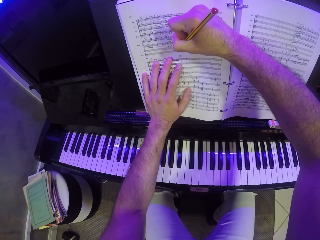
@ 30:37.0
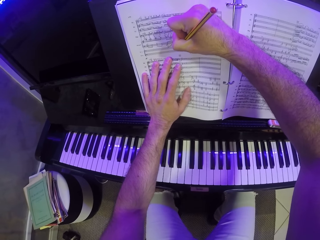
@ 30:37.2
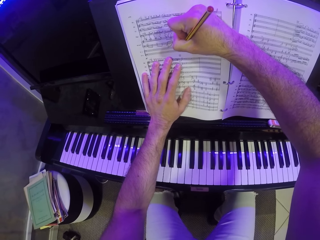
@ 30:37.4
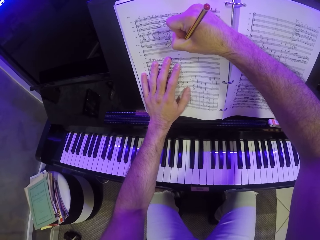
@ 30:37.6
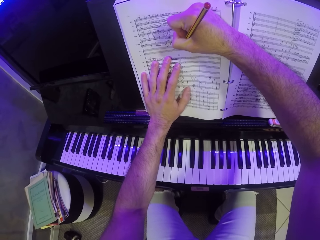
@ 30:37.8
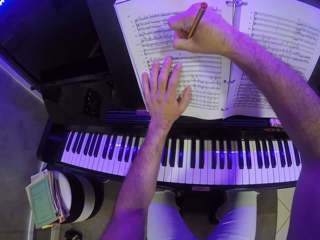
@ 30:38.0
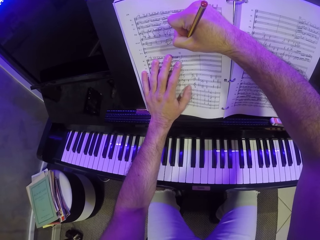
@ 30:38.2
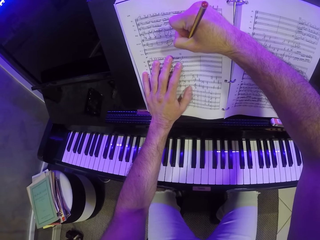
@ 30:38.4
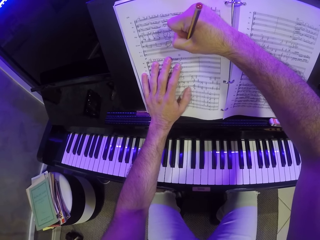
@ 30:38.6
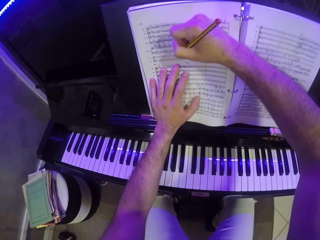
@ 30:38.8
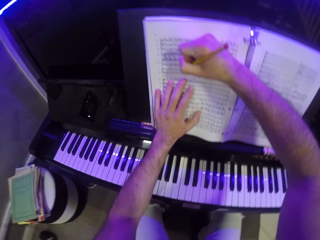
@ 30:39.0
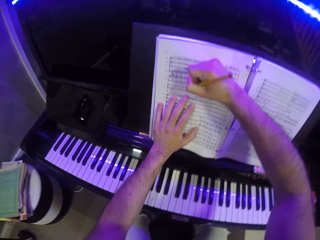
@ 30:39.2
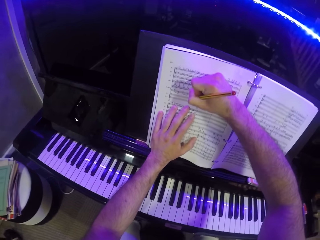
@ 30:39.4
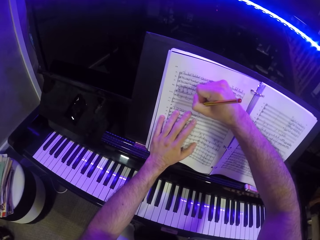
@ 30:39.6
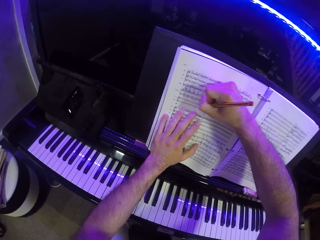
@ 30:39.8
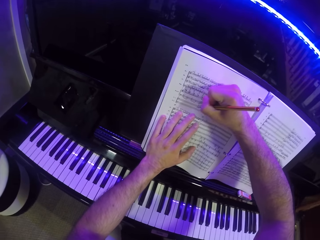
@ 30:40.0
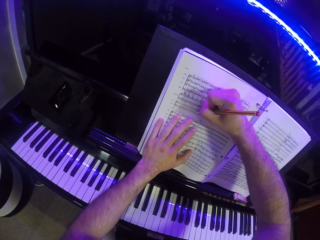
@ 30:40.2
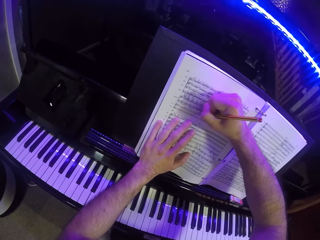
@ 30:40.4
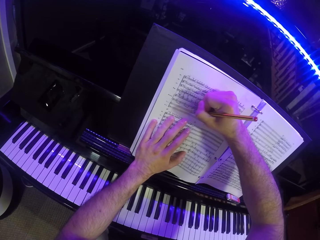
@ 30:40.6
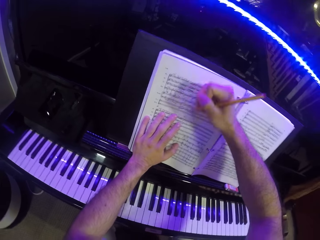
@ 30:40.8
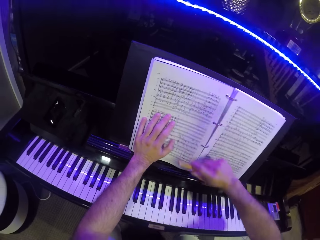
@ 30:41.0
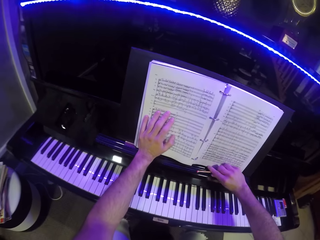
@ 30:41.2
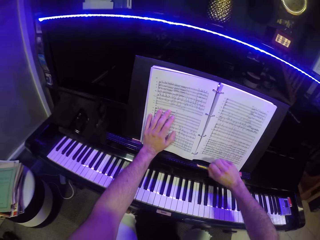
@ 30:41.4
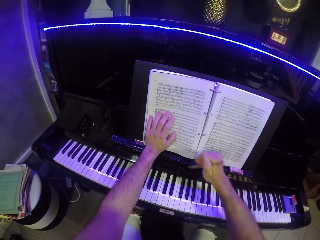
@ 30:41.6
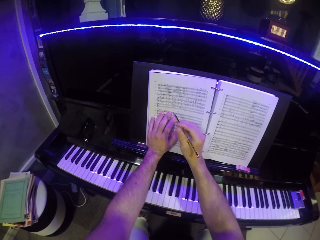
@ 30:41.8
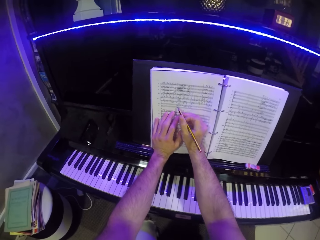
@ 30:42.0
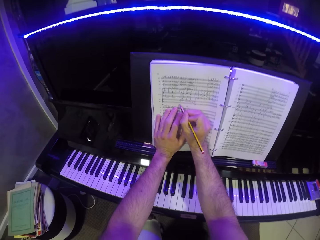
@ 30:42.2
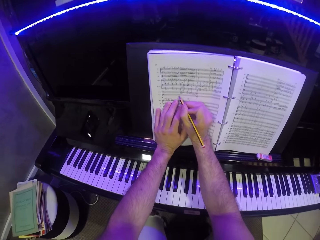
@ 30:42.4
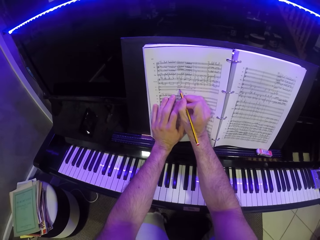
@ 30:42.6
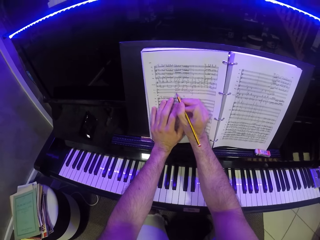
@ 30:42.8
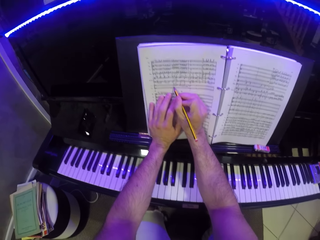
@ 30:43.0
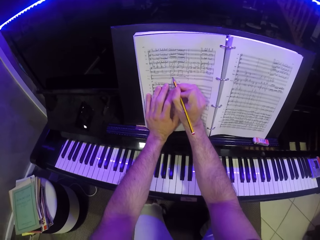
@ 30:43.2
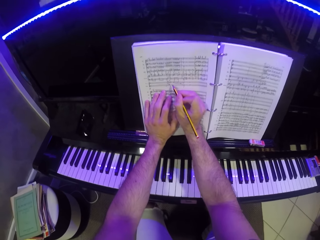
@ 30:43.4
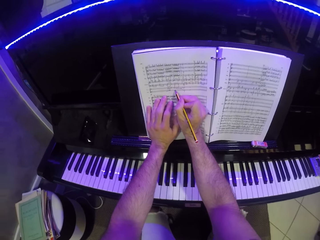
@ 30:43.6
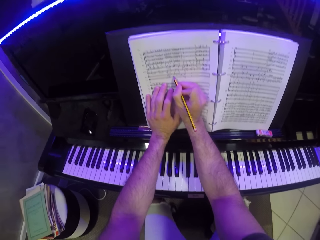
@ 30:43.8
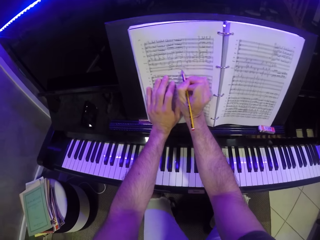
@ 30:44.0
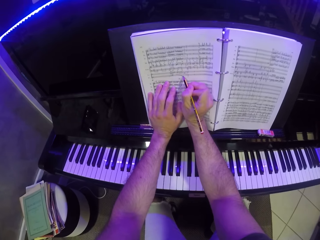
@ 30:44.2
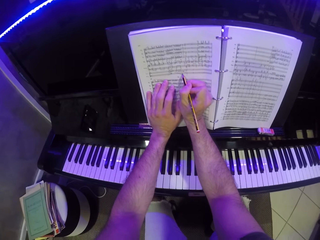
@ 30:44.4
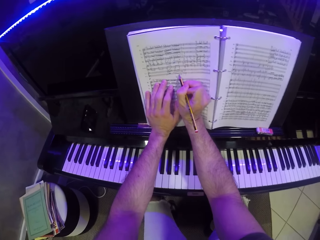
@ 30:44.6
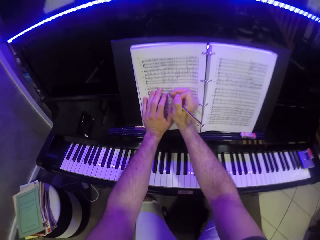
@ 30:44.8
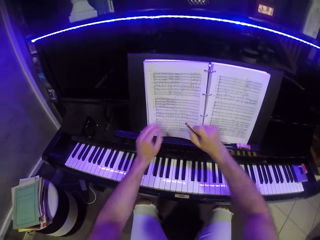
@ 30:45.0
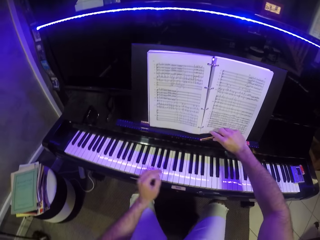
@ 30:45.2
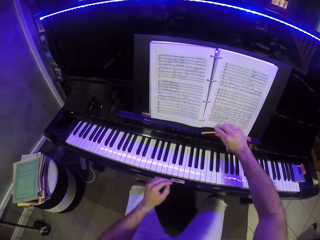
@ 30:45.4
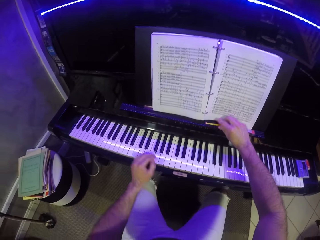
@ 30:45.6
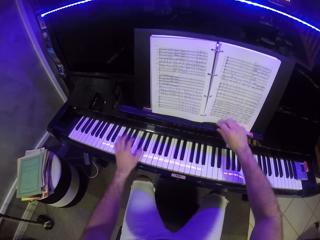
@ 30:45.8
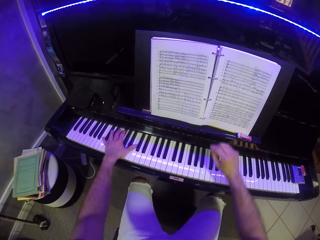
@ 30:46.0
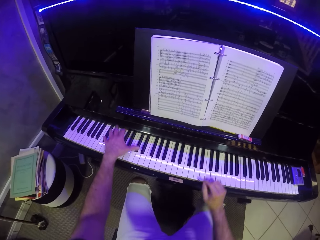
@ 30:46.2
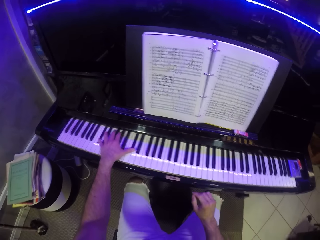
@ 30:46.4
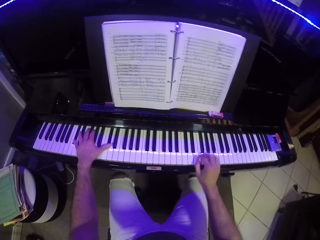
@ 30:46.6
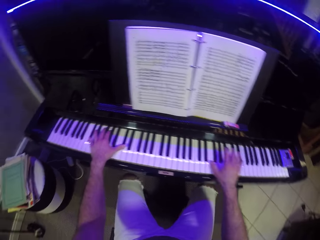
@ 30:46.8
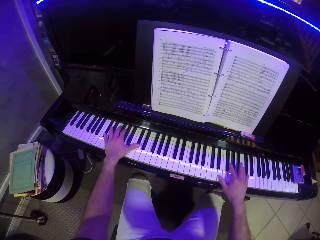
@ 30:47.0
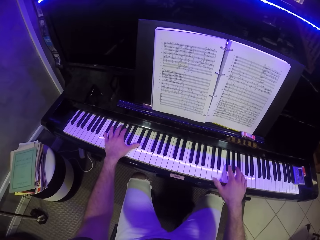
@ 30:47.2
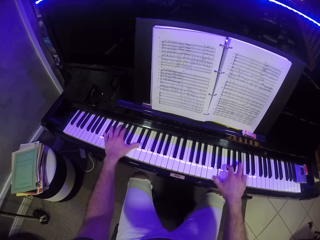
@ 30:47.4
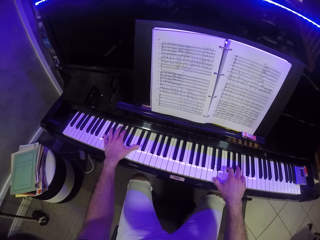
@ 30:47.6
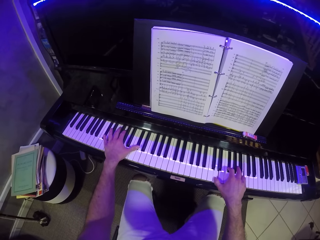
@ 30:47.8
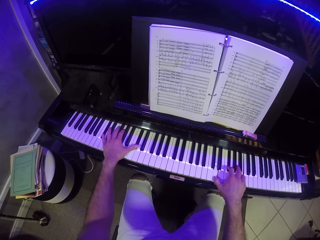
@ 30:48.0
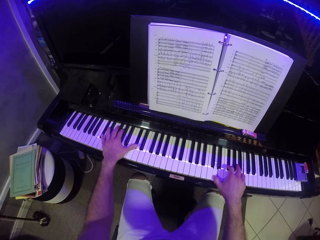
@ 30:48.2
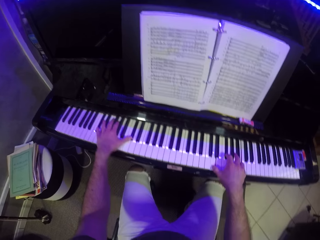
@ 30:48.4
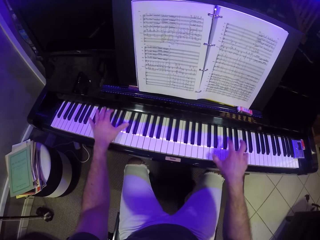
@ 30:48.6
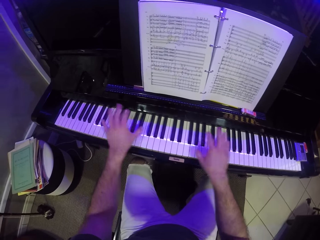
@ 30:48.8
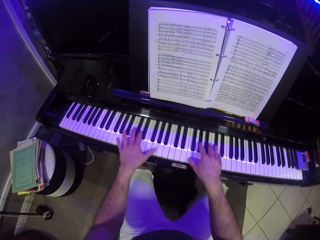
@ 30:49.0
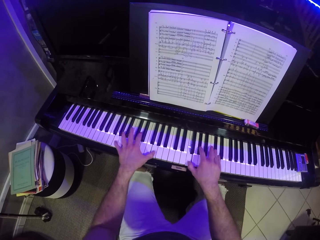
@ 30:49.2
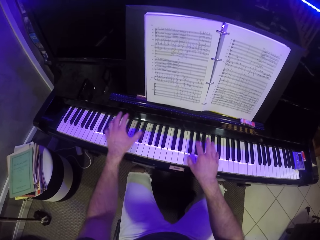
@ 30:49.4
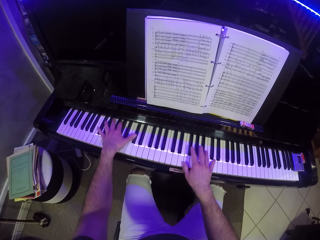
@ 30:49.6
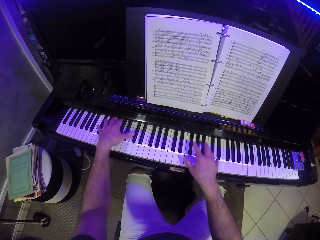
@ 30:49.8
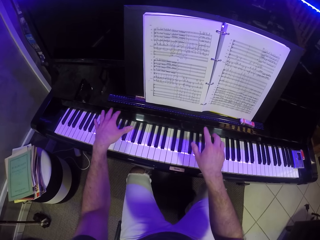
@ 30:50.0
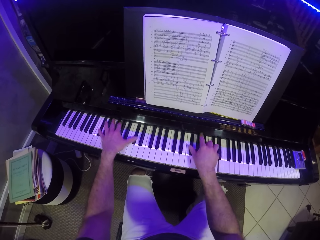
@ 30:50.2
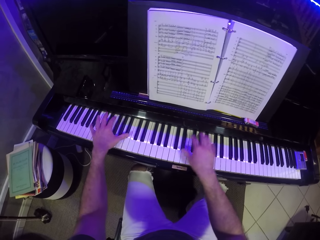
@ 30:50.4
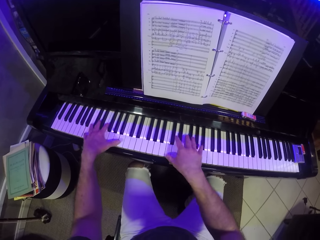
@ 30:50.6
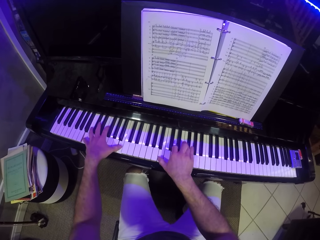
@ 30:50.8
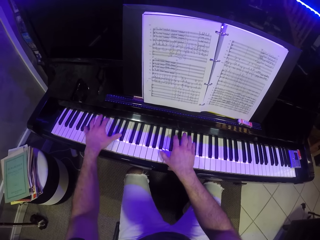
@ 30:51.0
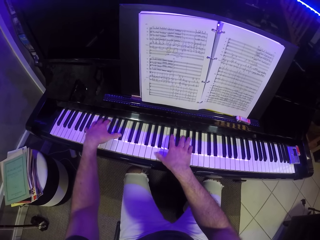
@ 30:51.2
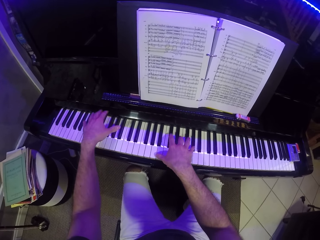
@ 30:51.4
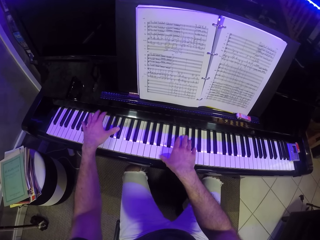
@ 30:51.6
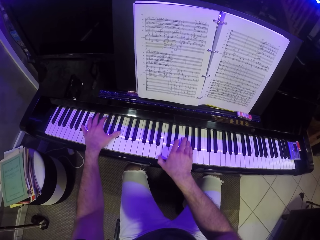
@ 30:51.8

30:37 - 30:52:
The camera wearer places the pencil on the piano with his right hand. He picks up the pencil from the piano with his right hand. He writes on the music score book with the pencil in his right hand. He places the pencil on the piano with his right hand. He plays the piano with his hands.

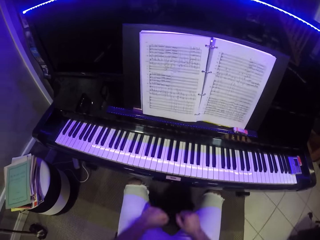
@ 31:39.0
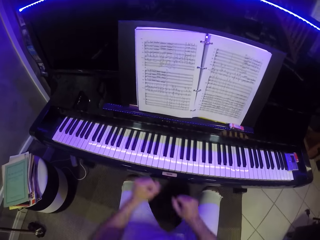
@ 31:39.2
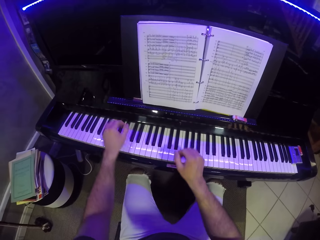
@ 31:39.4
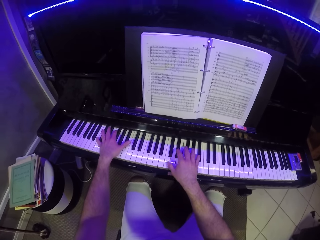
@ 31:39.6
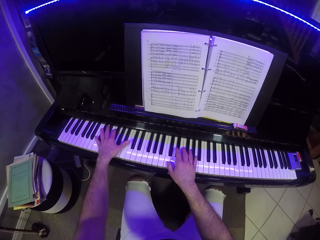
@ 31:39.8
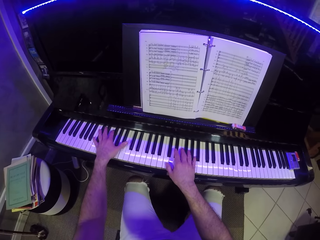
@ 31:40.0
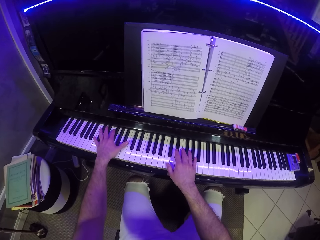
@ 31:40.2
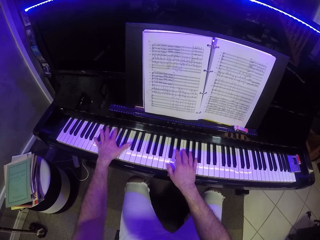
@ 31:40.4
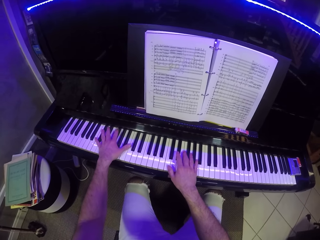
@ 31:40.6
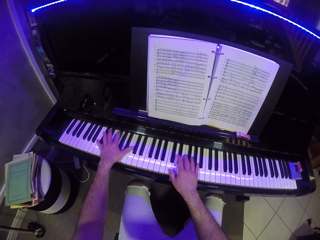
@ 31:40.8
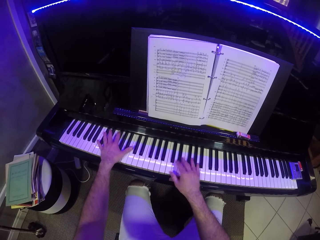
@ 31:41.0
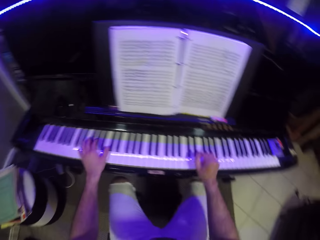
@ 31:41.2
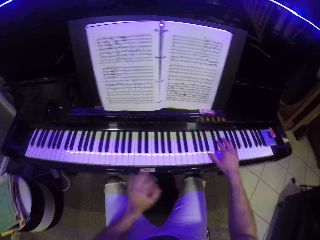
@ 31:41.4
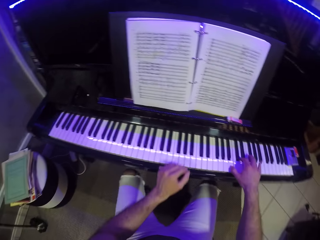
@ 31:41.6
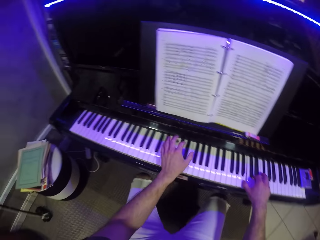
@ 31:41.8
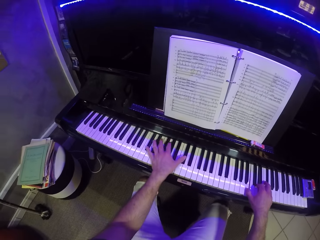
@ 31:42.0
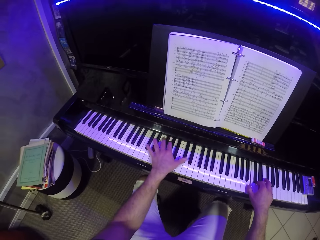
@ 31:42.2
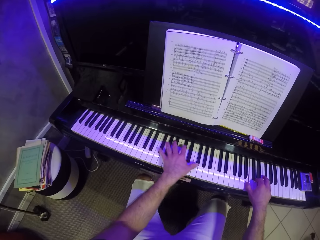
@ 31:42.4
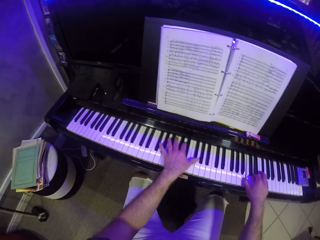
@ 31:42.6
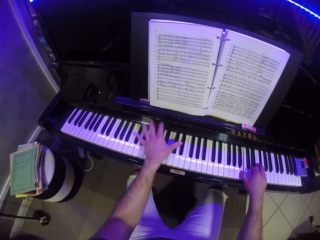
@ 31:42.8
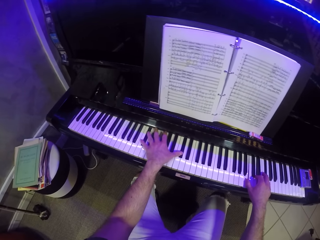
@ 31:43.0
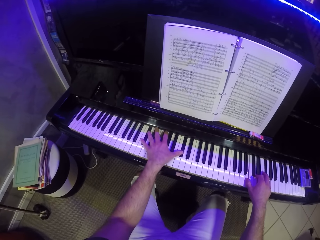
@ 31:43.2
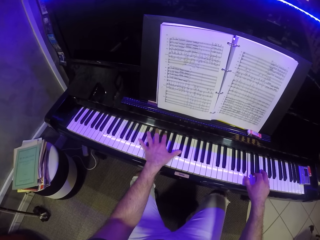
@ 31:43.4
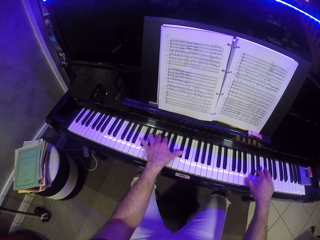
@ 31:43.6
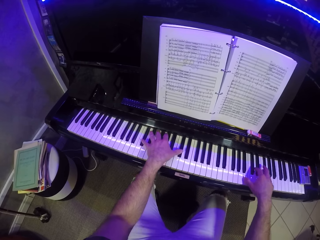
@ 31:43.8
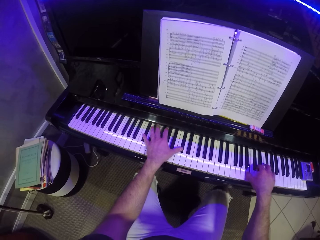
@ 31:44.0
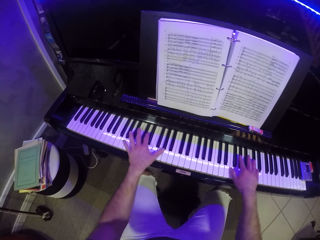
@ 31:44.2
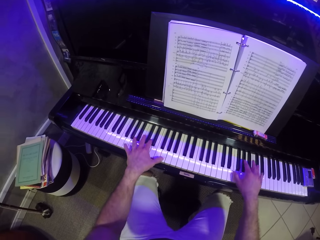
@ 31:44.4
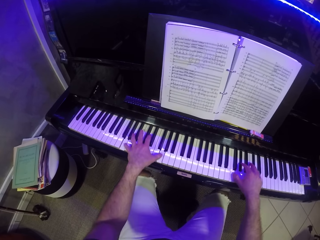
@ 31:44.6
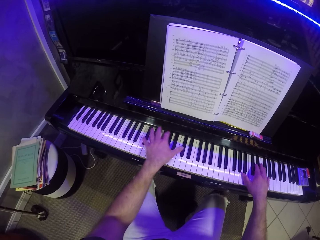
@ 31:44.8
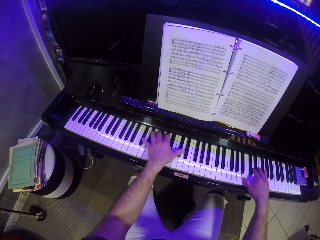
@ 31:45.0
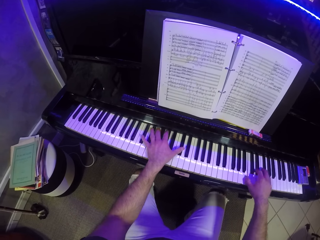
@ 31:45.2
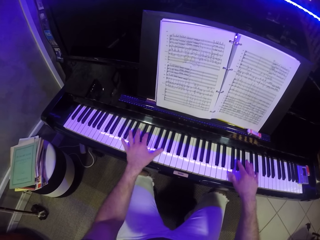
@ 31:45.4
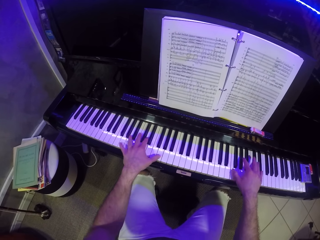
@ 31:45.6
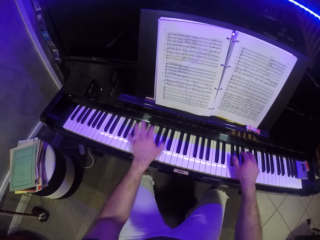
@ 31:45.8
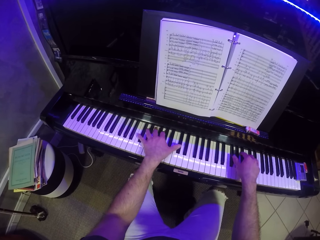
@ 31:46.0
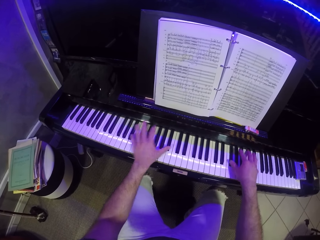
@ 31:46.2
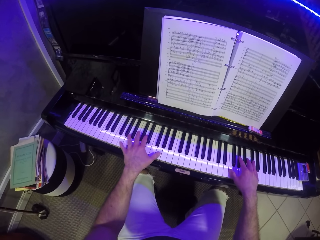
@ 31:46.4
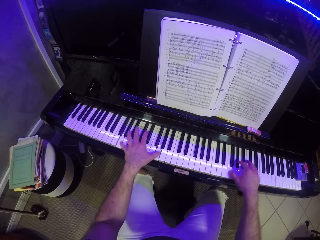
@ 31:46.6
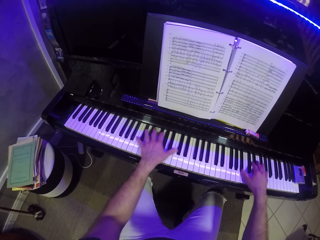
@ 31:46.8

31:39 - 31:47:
The camera wearer looks at the book. They play the piano.
